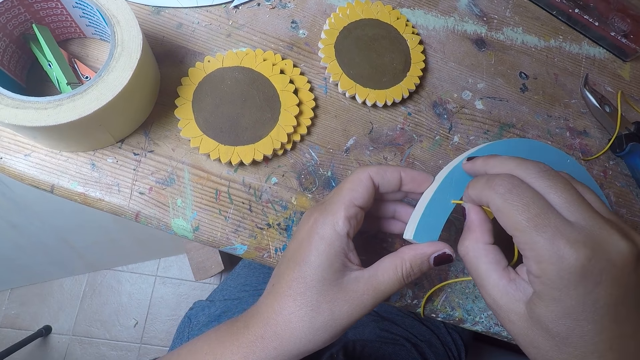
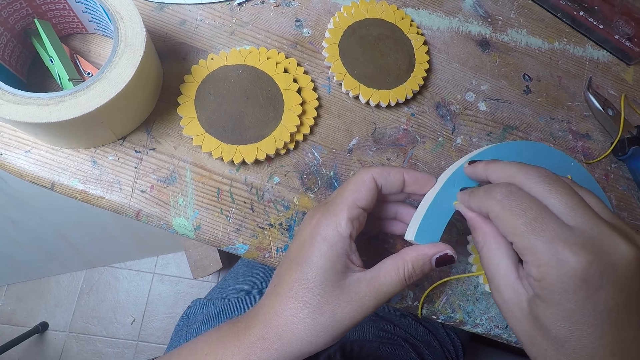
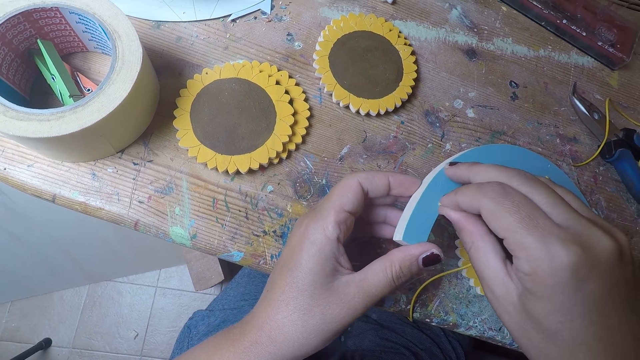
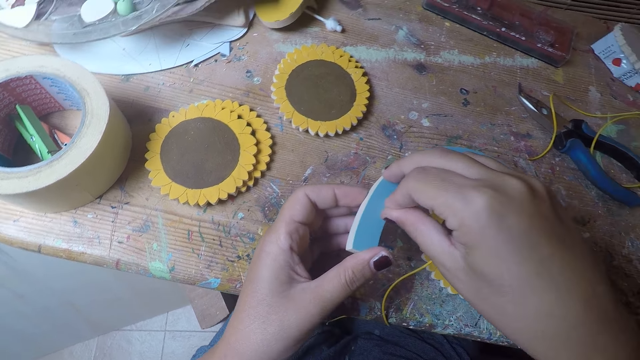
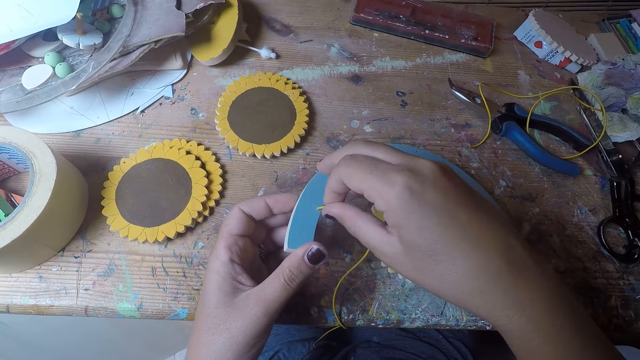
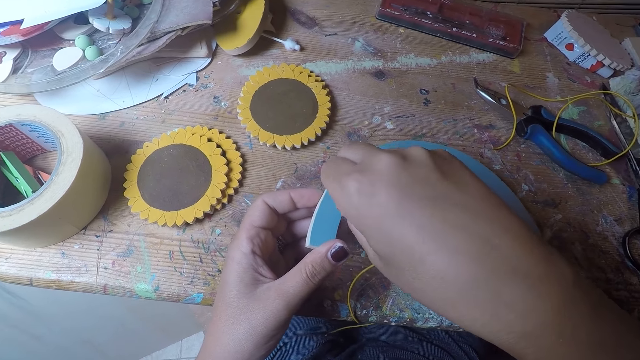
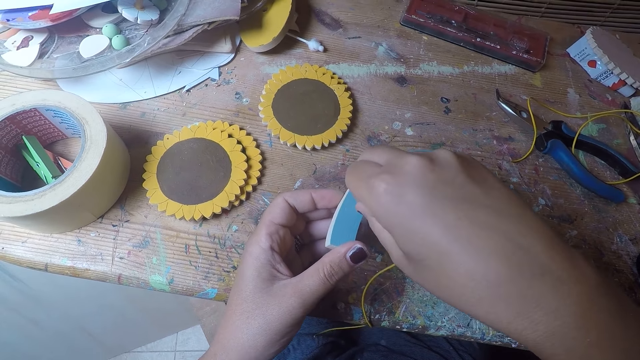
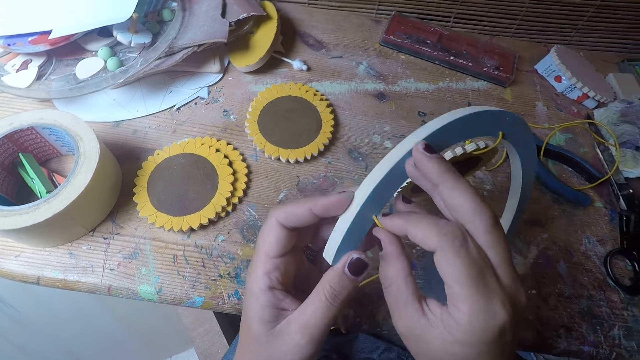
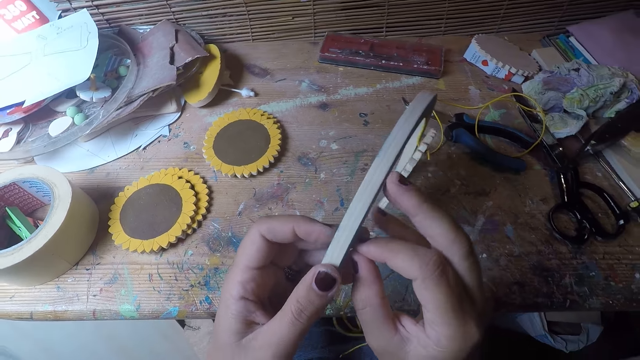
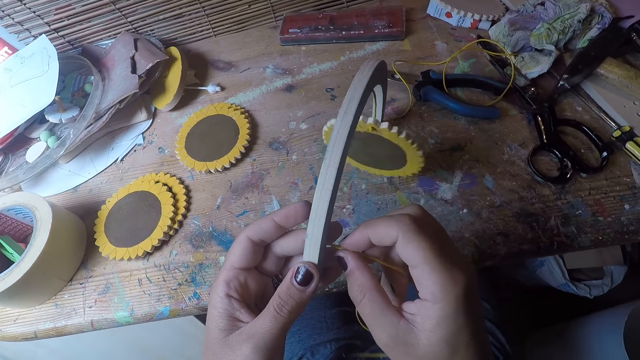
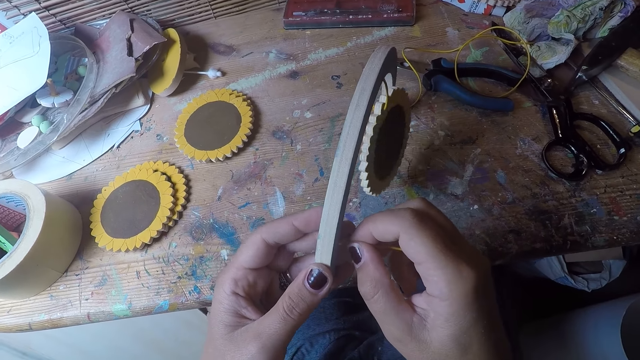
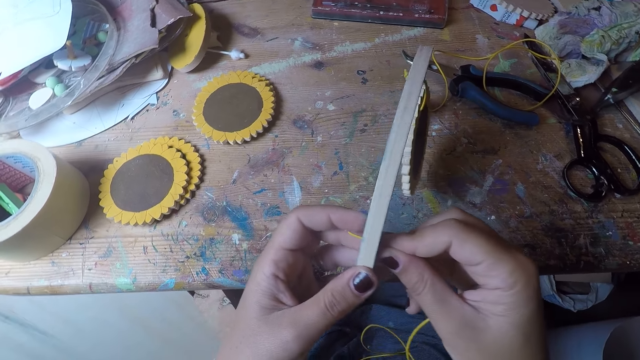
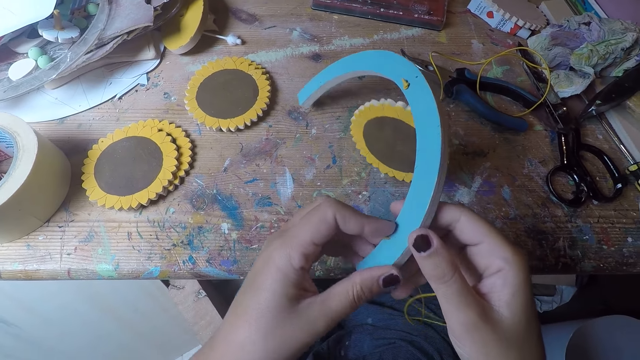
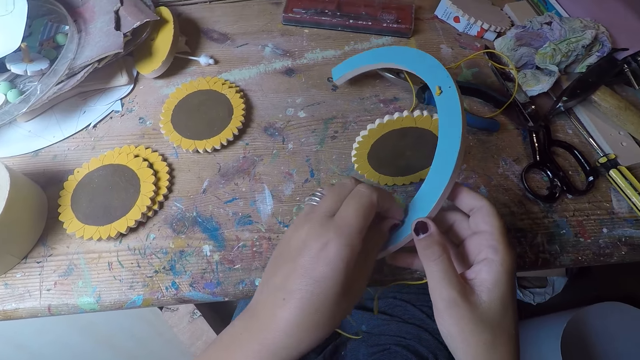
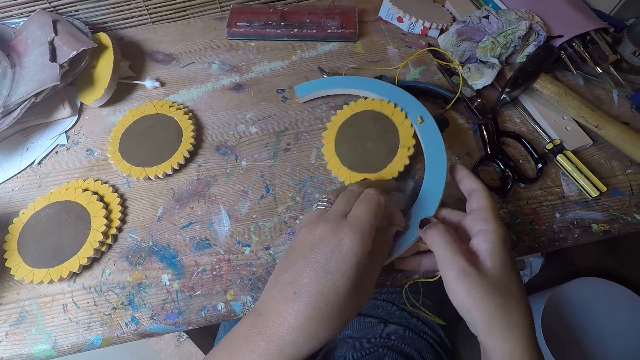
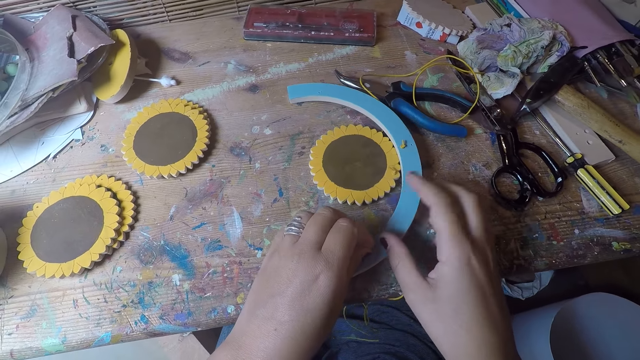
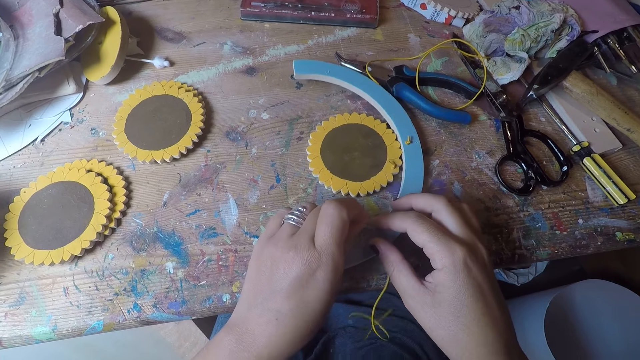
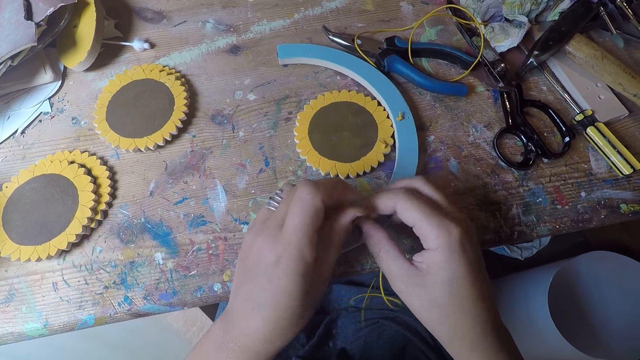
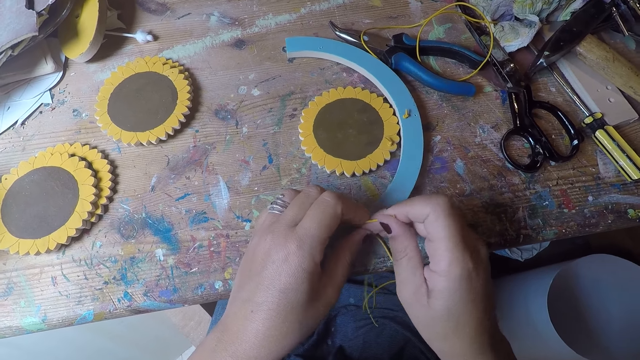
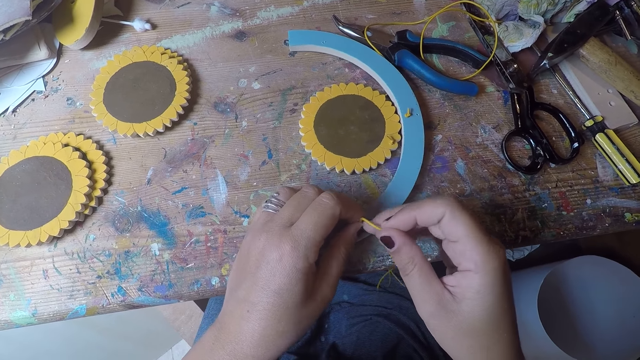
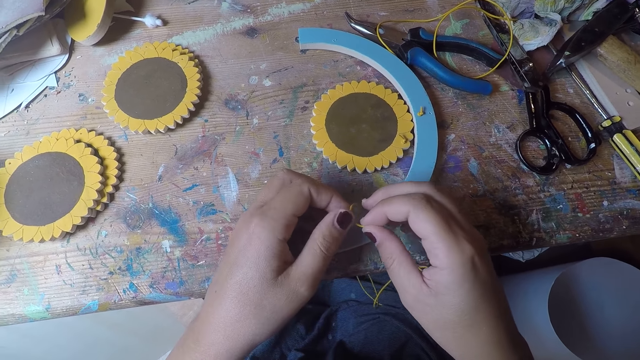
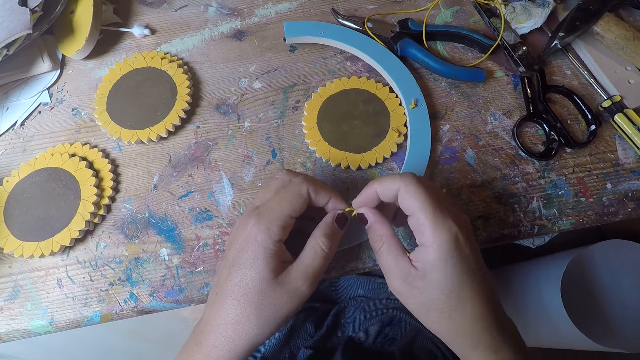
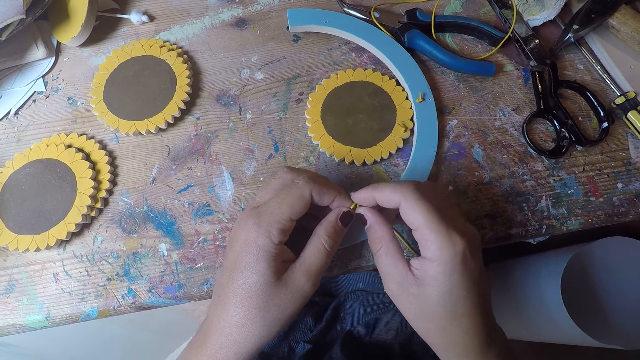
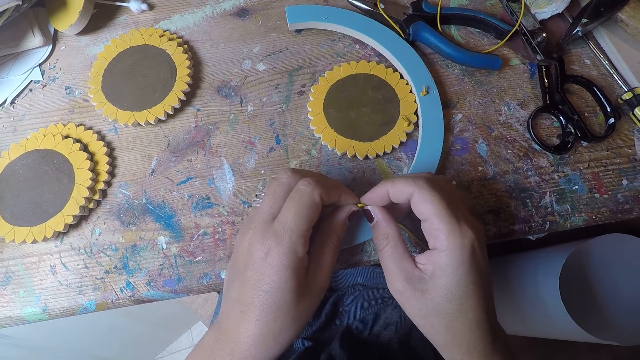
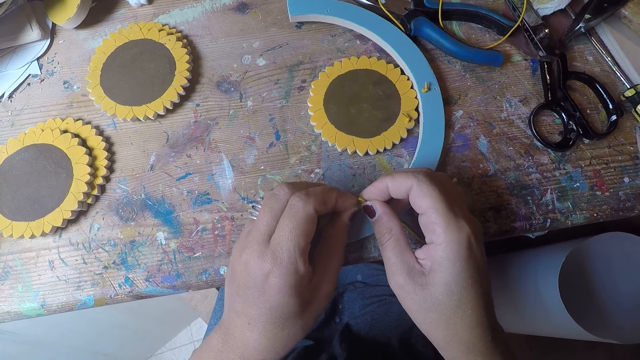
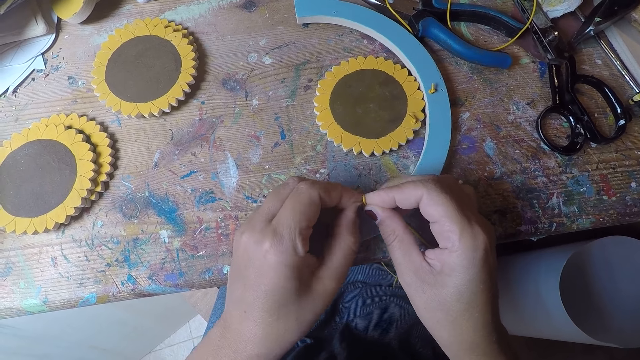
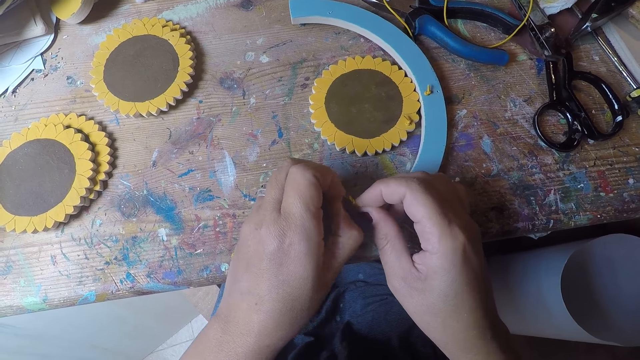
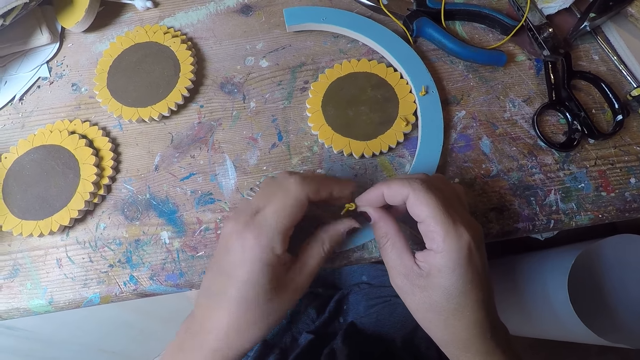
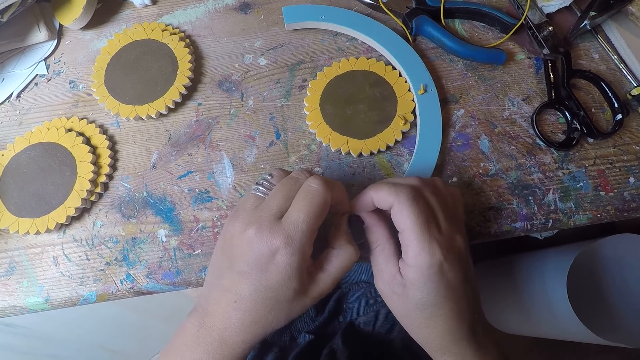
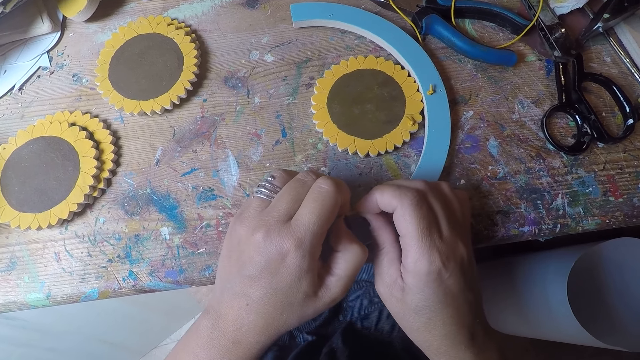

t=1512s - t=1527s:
The camera wearer pulls the thread with her left hand. She pulls the thread with both hands. She knots the thread with both hands.

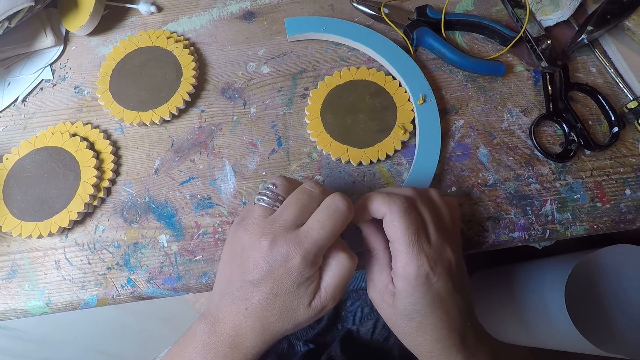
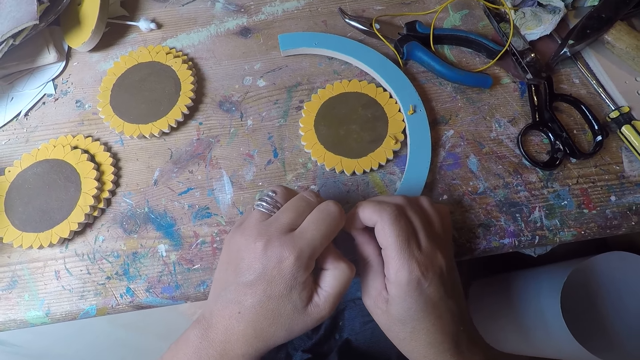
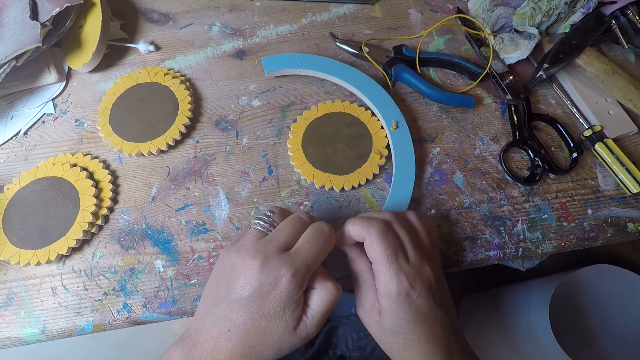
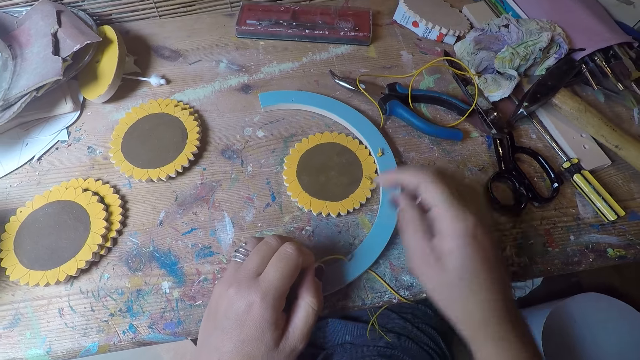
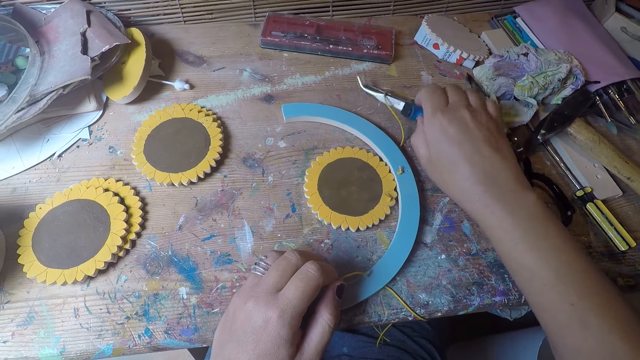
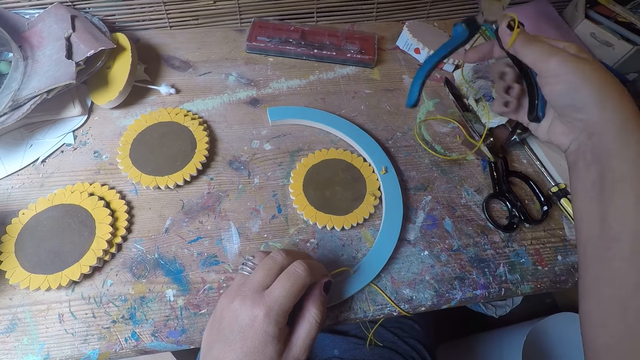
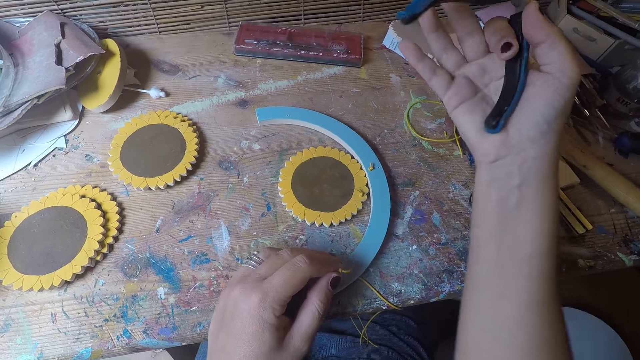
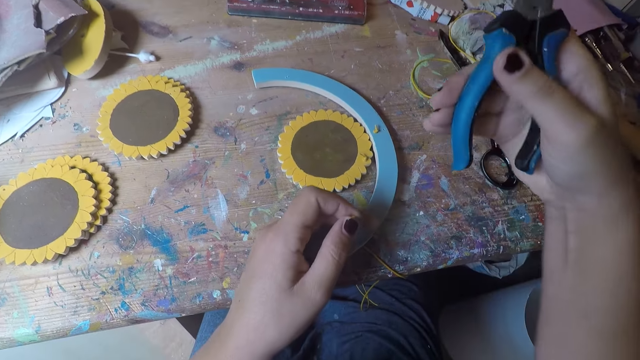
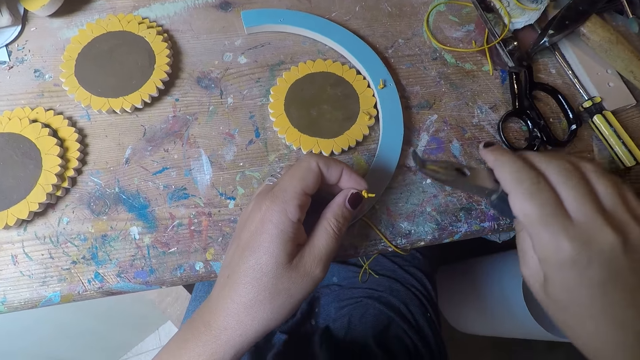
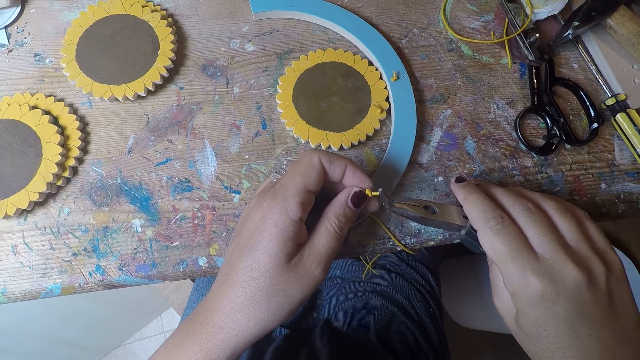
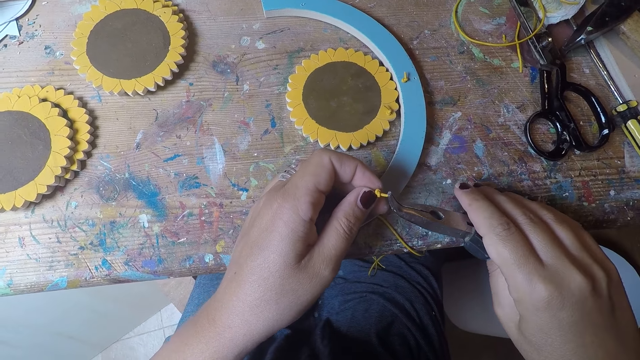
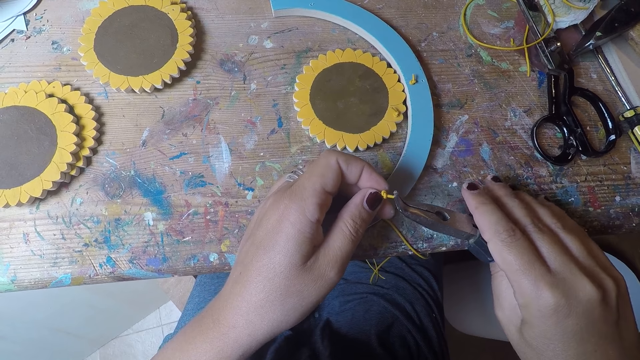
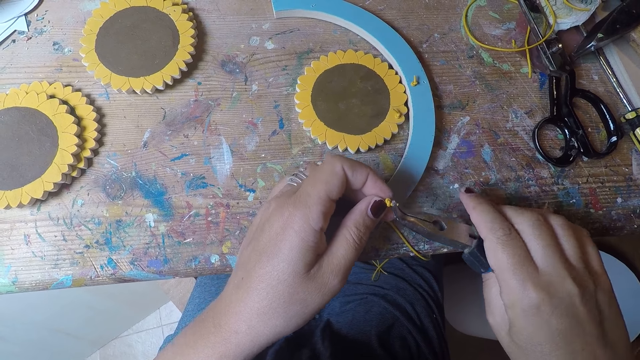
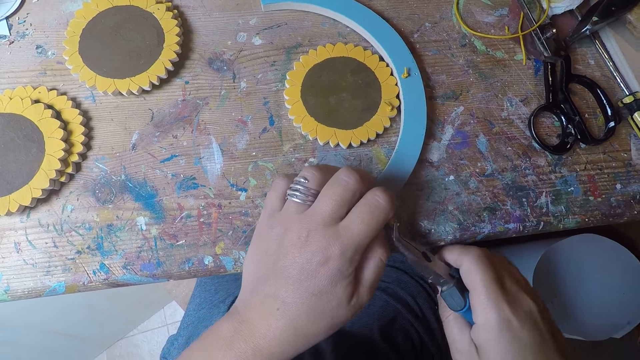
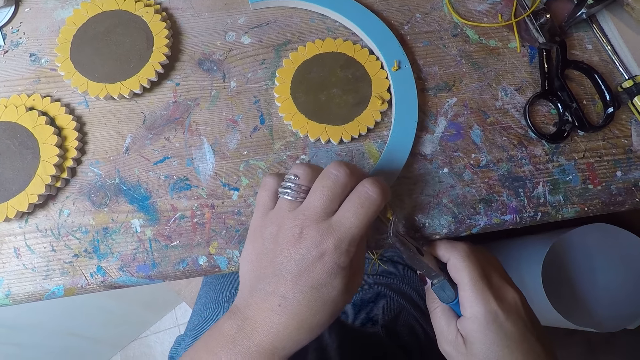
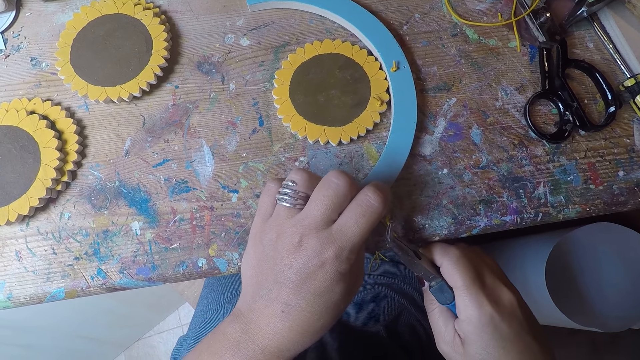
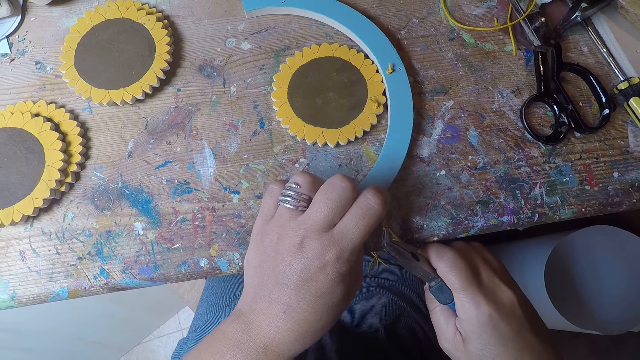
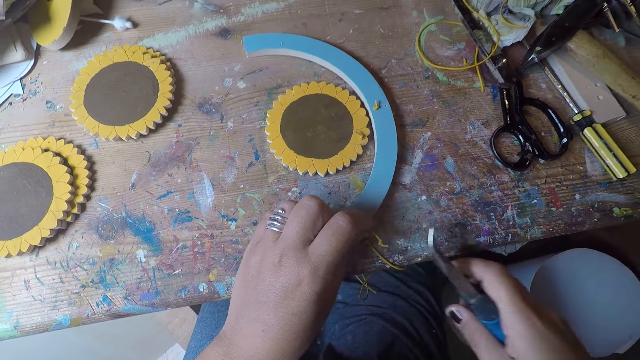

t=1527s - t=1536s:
The camera wearer picks up a cutter or pliers from the table with her right hand. She cuts the thread with the cutter in her right hand. She tightens the knot with the pliers.
